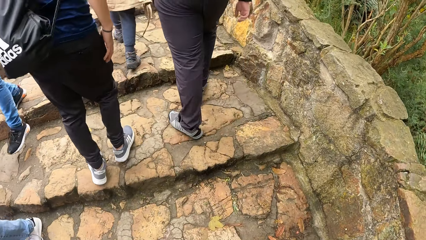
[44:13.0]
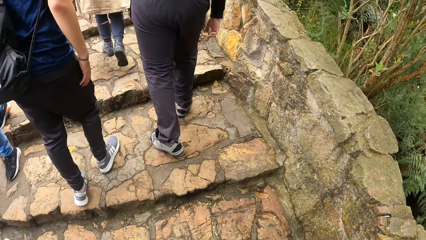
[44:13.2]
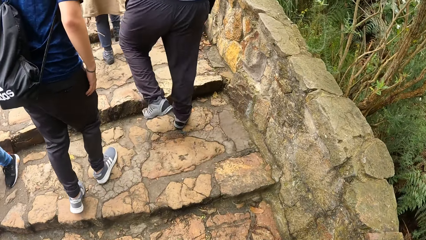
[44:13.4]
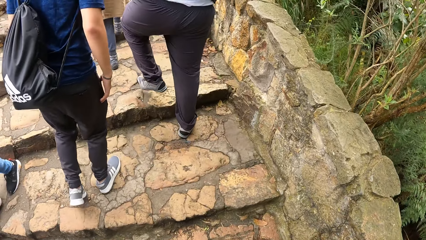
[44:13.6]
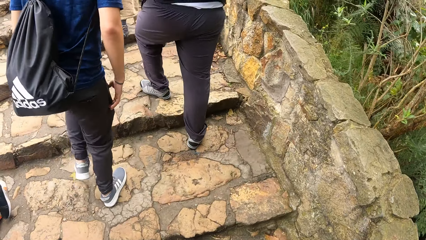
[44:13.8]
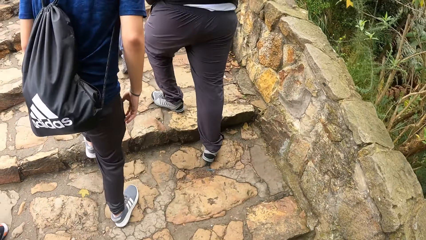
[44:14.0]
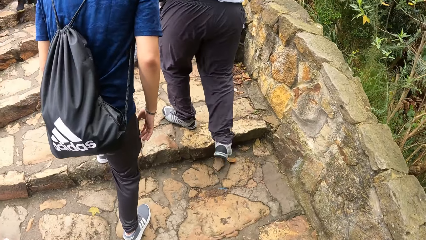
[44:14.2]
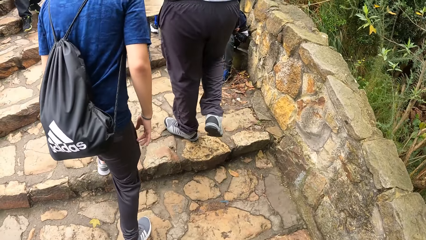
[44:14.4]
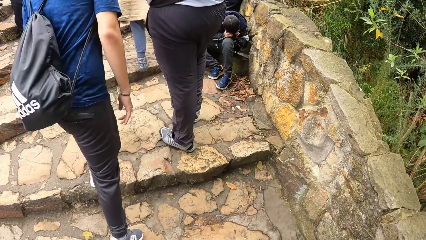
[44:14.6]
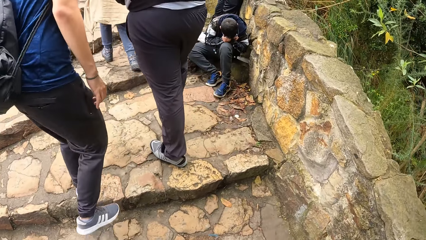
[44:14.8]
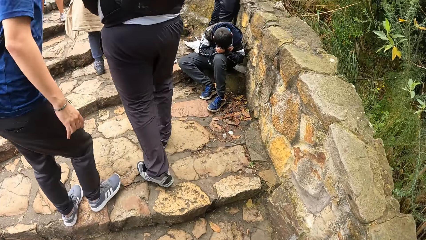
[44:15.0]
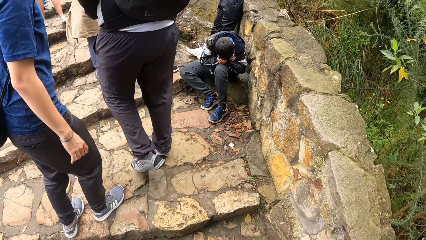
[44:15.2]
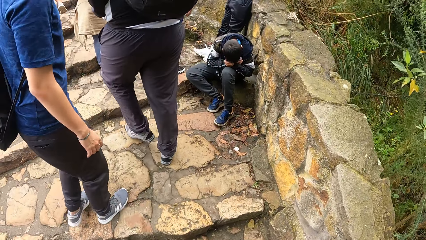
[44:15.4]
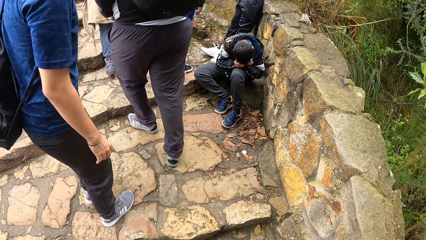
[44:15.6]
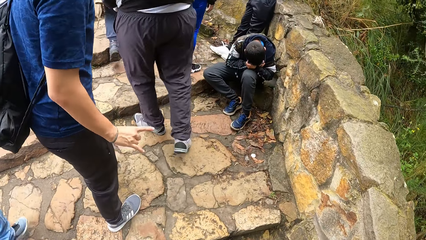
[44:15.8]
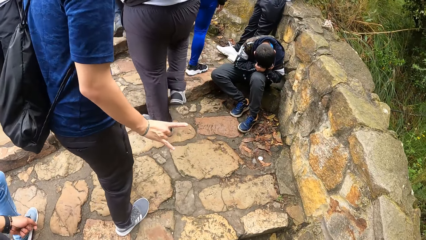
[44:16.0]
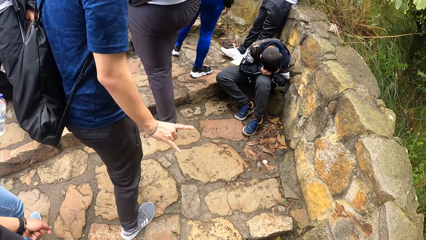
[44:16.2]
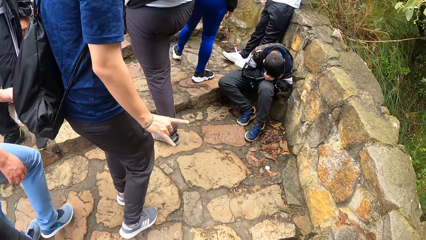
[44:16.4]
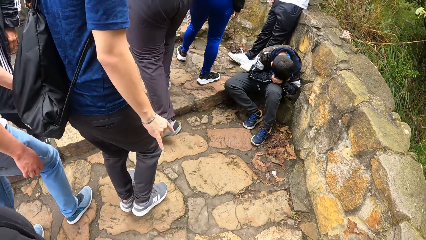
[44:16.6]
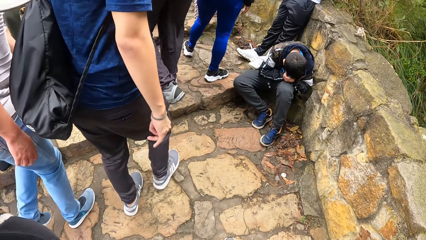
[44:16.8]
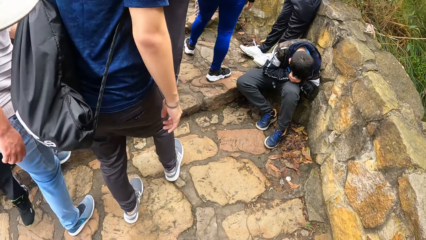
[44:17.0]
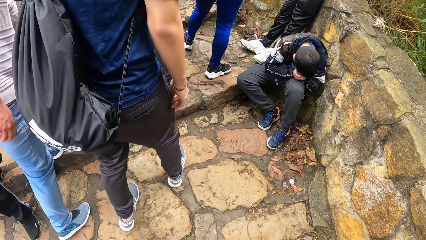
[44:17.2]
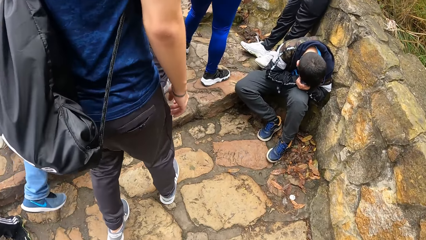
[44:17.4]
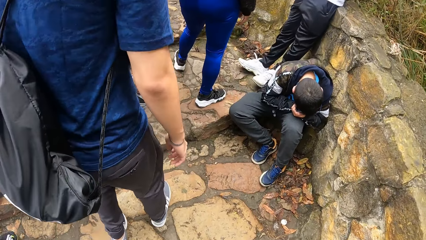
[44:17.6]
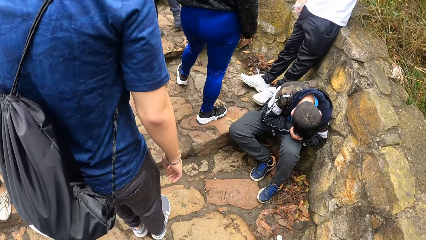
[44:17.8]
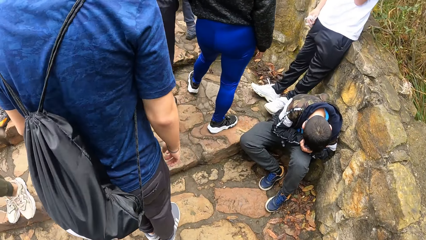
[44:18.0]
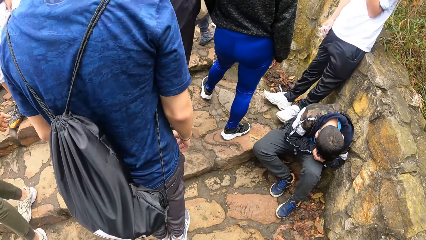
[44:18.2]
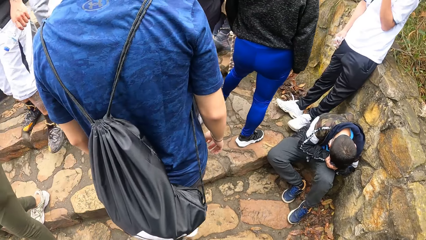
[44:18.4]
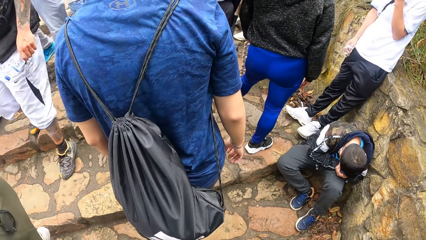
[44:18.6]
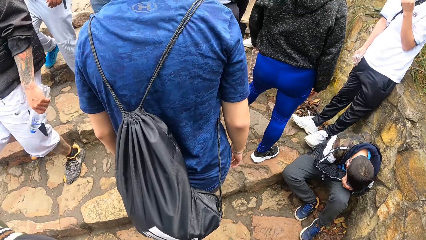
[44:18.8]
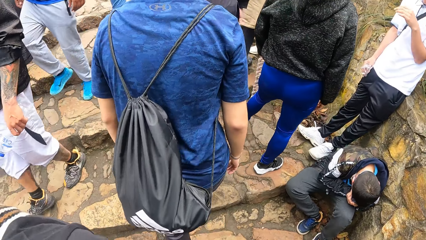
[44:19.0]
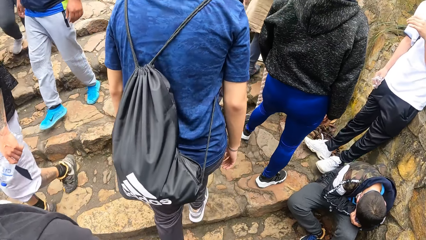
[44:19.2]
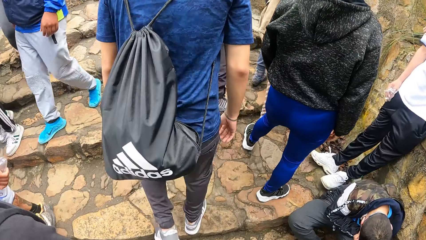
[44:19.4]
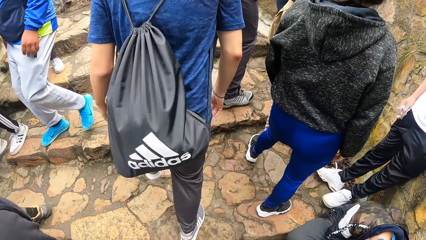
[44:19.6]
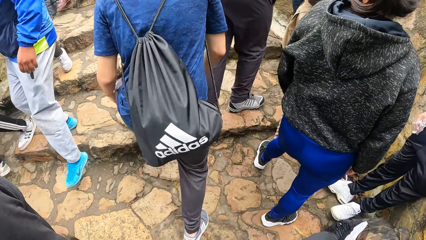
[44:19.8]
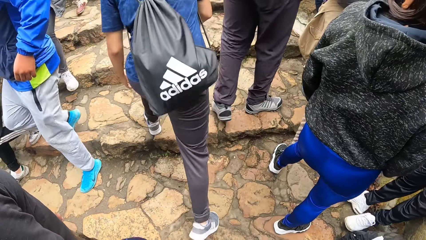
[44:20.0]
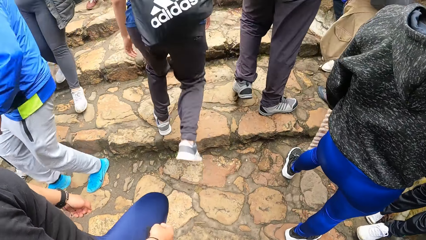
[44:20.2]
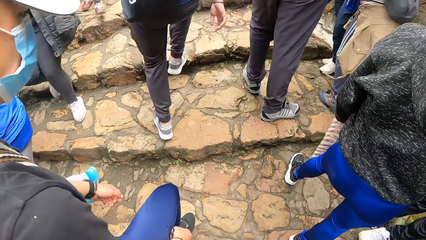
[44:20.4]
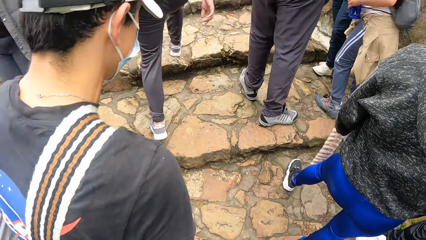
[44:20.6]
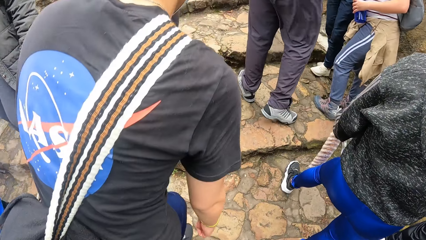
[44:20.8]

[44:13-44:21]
A man makes a hand gesture with his right hand.

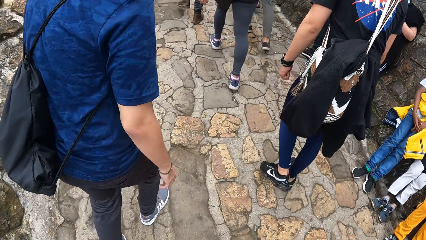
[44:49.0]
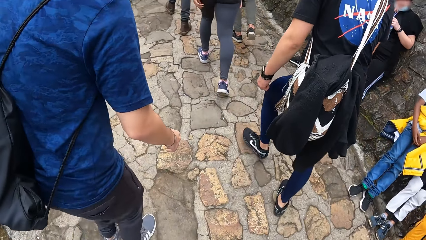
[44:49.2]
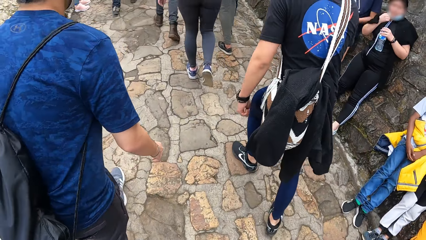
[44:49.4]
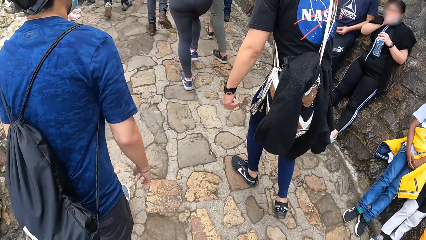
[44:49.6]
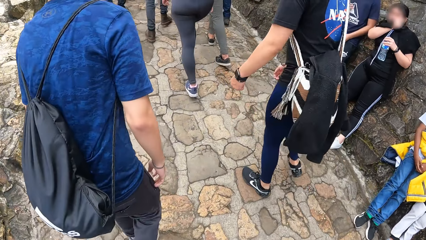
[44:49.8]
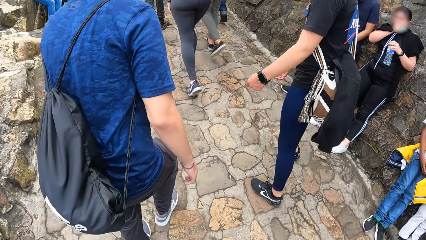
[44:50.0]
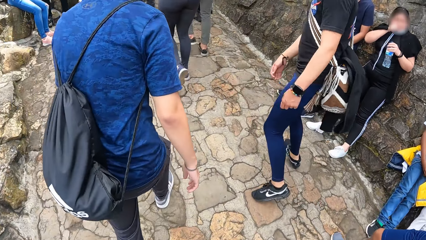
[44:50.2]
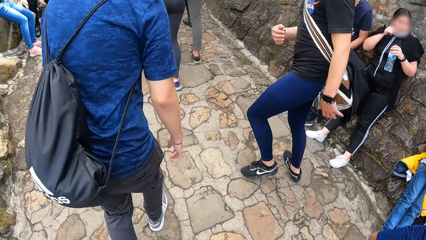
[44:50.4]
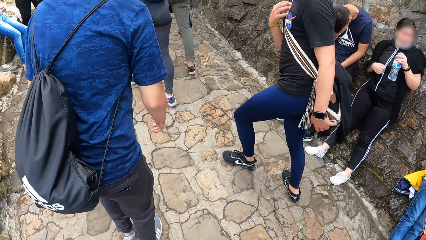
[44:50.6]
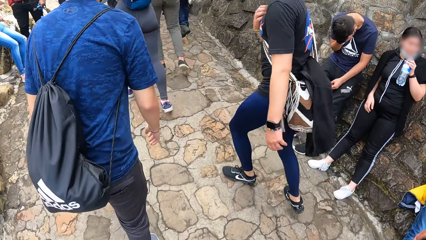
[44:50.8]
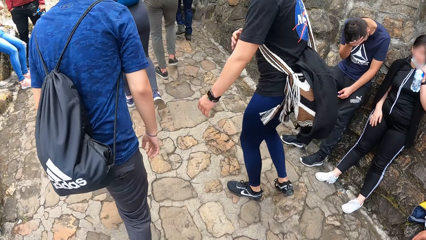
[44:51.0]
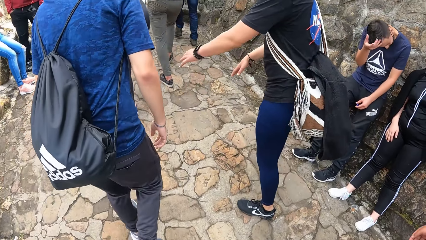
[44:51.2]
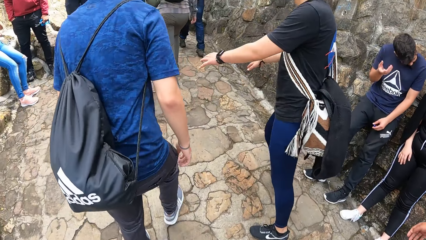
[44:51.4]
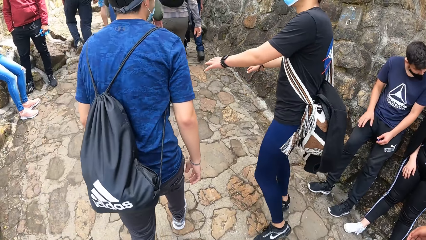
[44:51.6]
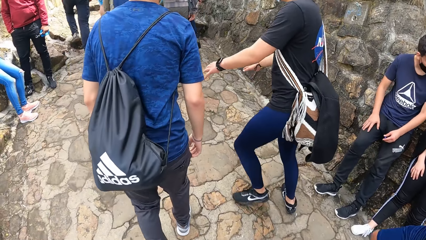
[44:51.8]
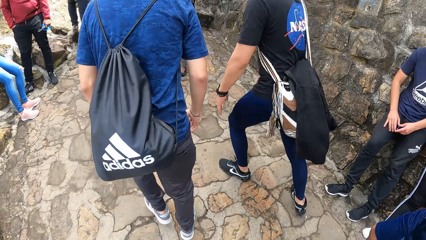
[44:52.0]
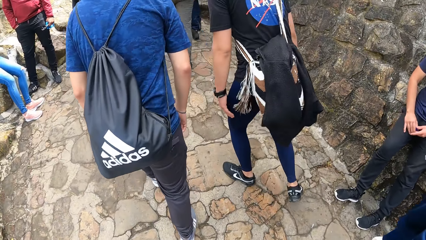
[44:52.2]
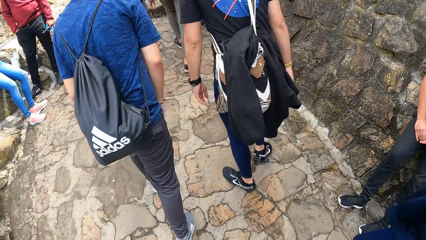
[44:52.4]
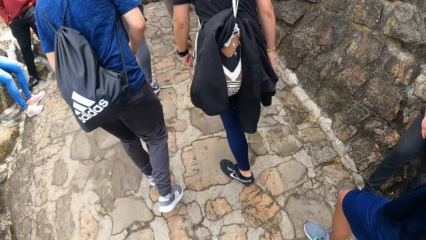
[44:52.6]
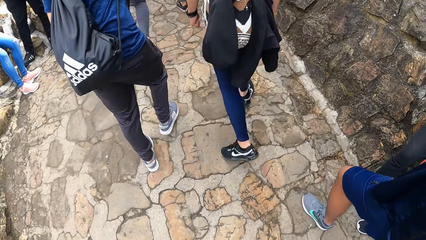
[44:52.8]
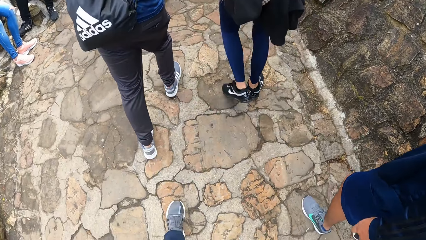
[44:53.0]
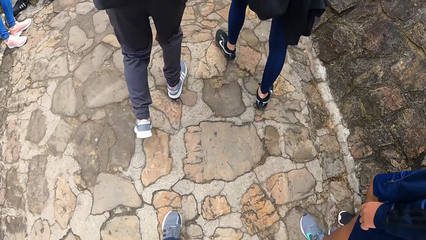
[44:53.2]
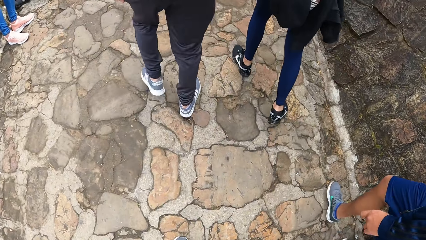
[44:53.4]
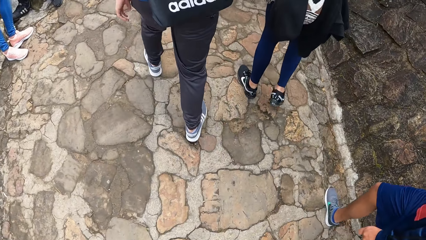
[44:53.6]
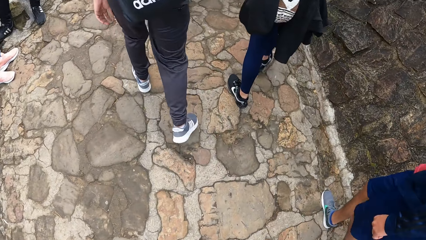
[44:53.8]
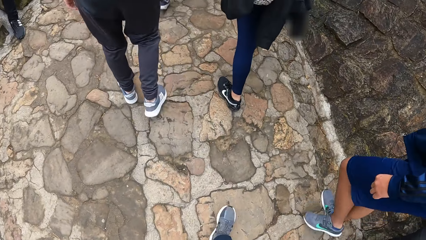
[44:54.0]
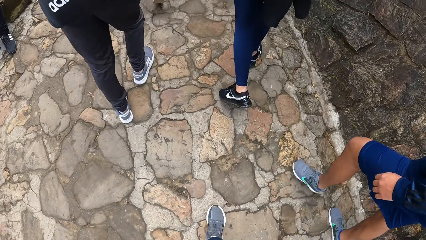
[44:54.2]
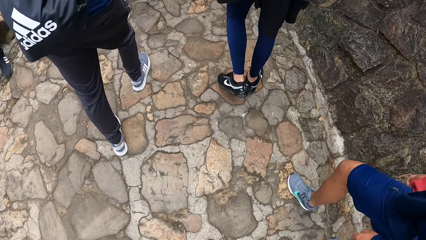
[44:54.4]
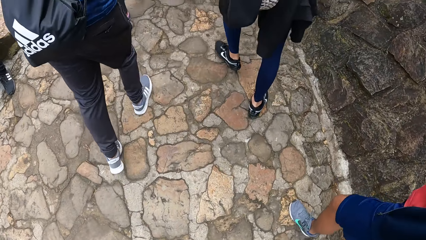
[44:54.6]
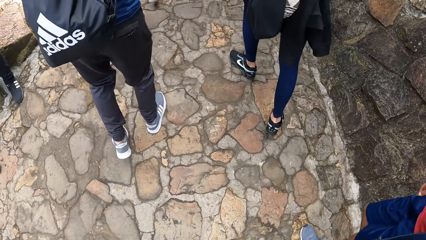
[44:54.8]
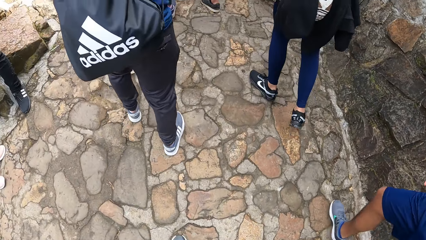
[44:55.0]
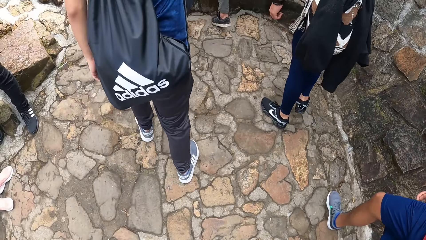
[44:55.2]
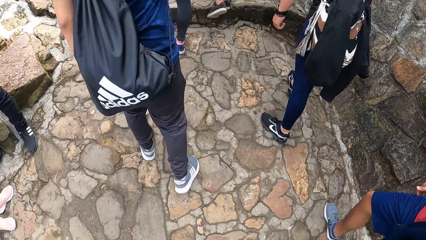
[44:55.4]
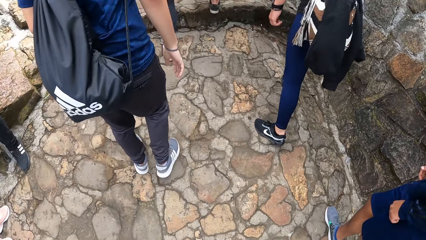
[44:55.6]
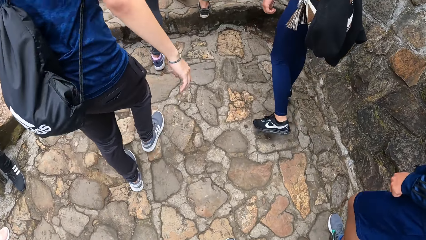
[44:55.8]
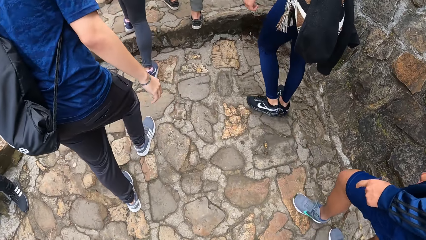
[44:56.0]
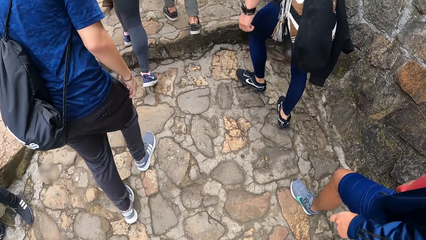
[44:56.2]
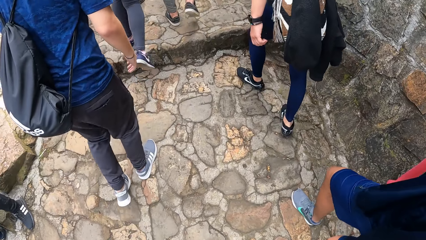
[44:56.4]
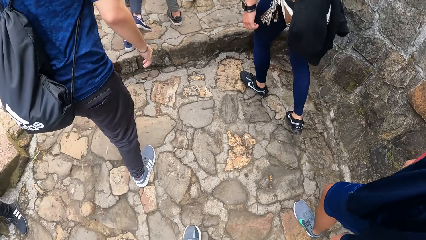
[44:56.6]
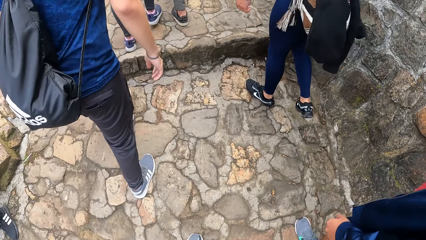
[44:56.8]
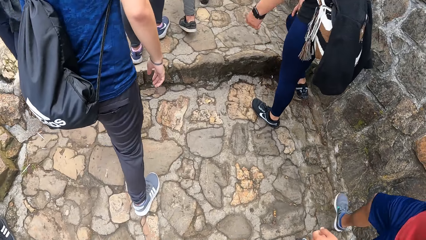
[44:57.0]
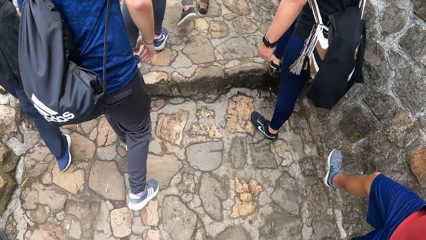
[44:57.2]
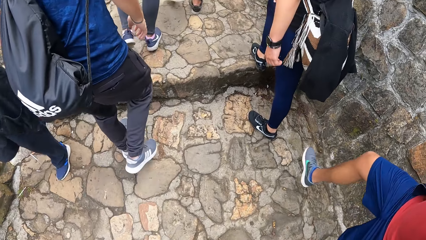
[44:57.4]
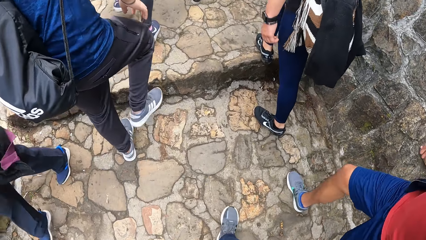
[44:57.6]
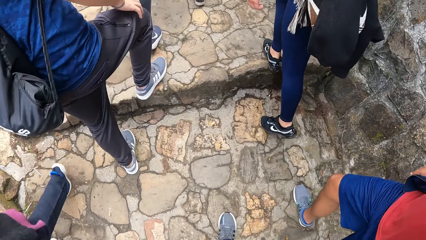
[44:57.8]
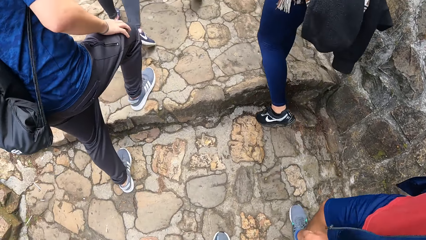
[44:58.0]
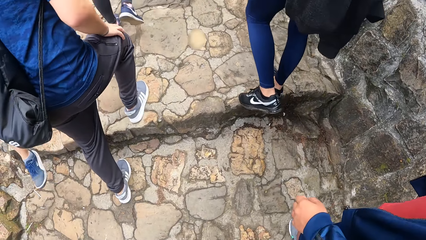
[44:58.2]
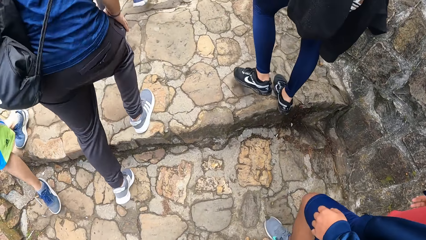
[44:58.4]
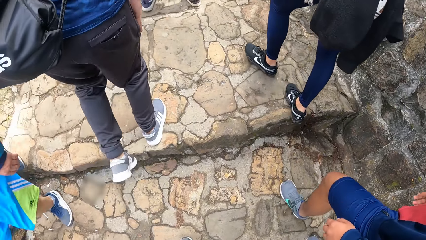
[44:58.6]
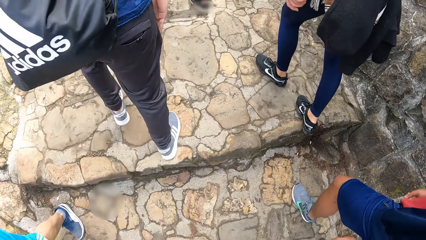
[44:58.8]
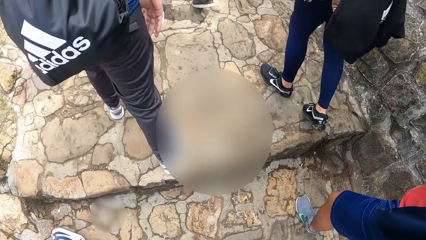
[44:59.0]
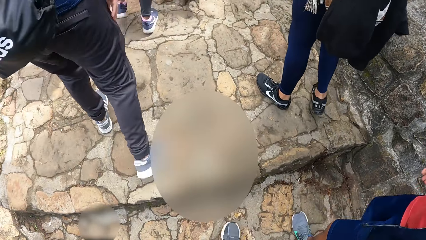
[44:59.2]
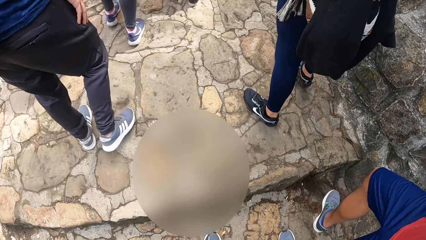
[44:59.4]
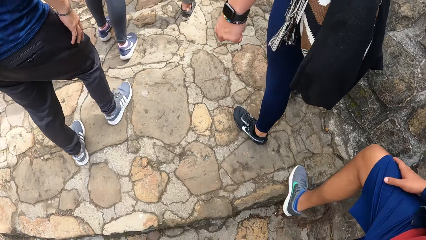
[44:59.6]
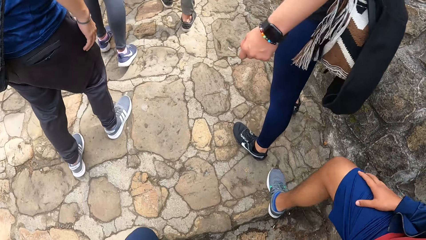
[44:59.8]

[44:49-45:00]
A man touches the sling bag with his right hand and makes hand gestures with his hands.
